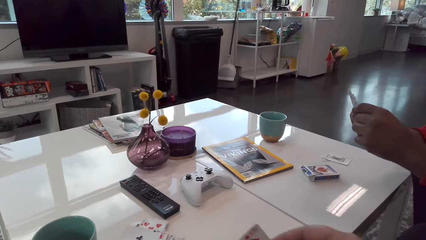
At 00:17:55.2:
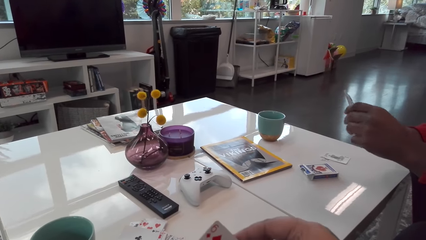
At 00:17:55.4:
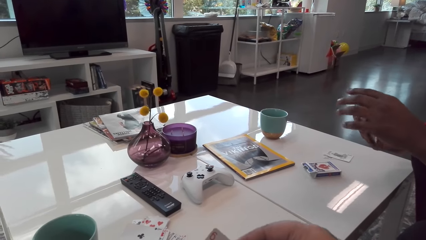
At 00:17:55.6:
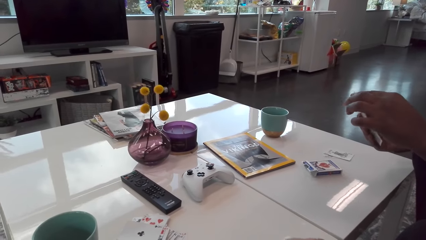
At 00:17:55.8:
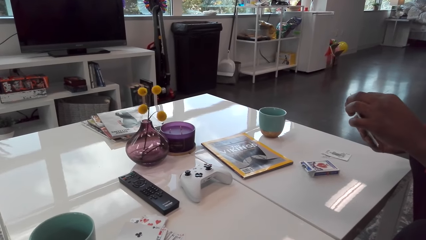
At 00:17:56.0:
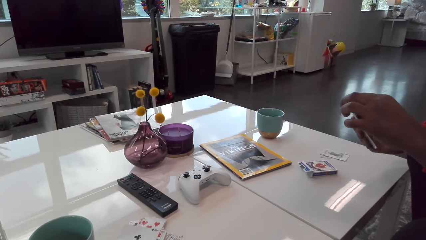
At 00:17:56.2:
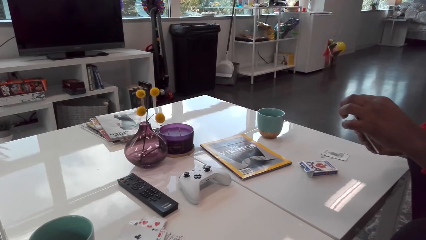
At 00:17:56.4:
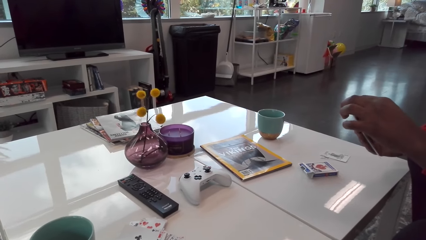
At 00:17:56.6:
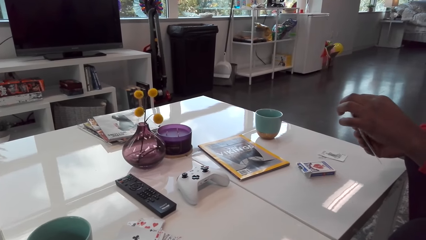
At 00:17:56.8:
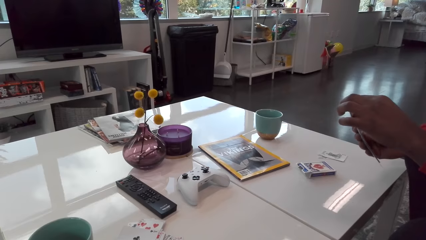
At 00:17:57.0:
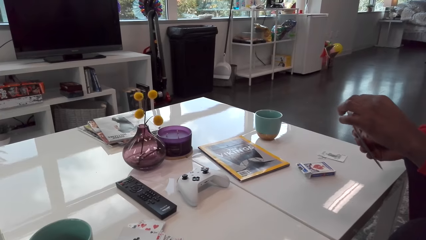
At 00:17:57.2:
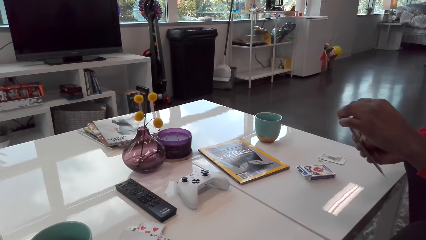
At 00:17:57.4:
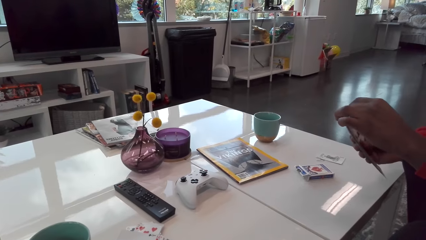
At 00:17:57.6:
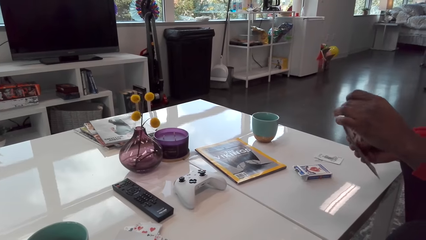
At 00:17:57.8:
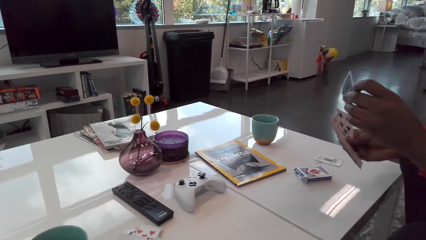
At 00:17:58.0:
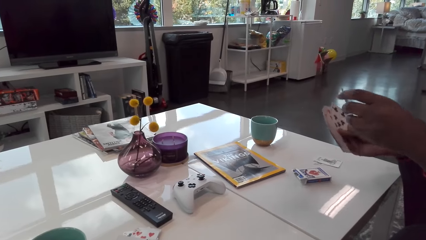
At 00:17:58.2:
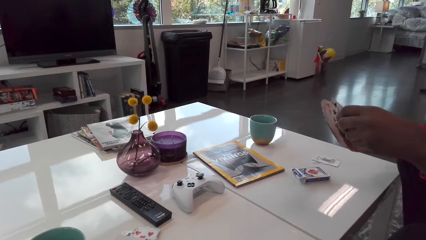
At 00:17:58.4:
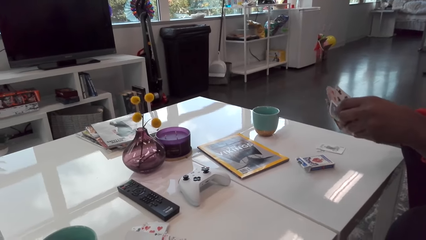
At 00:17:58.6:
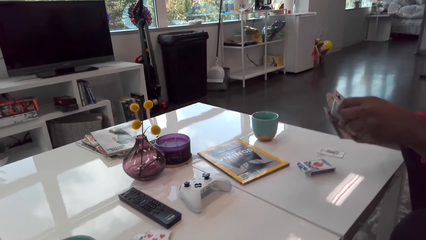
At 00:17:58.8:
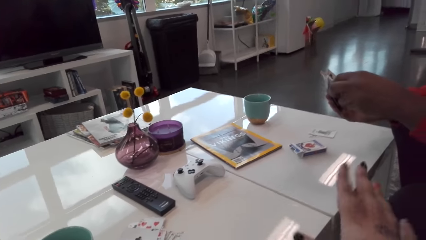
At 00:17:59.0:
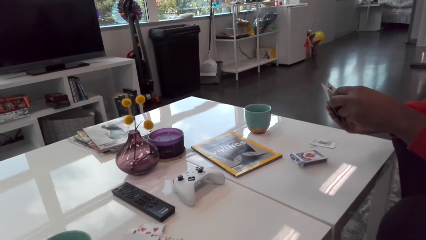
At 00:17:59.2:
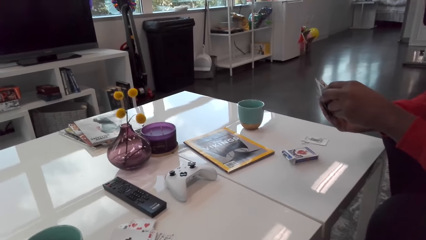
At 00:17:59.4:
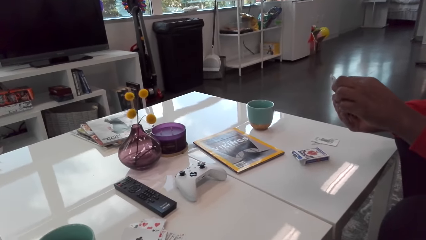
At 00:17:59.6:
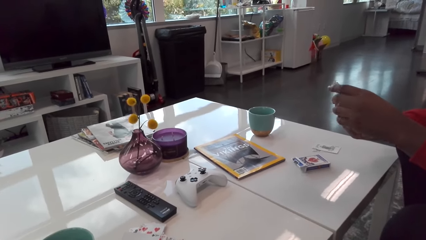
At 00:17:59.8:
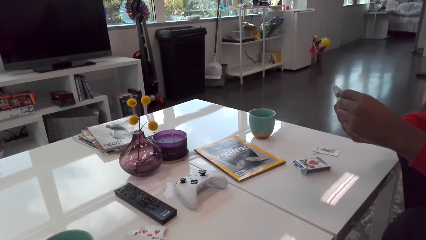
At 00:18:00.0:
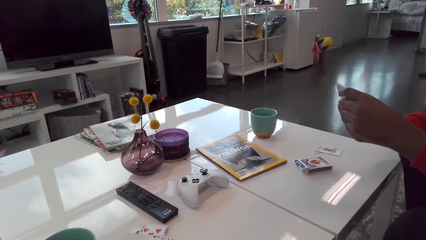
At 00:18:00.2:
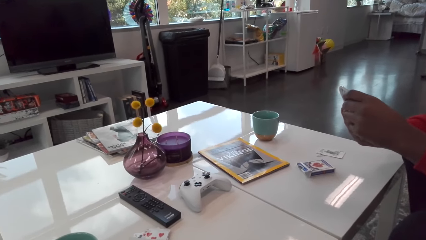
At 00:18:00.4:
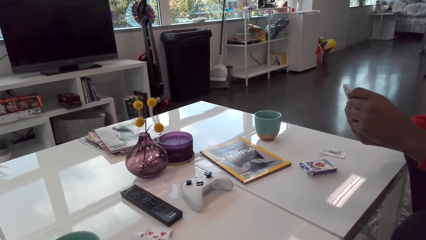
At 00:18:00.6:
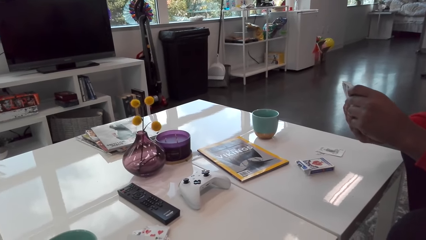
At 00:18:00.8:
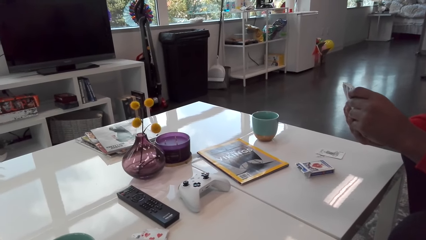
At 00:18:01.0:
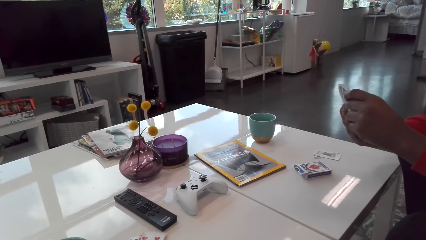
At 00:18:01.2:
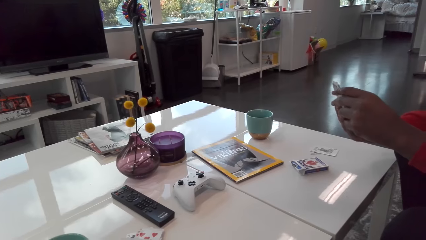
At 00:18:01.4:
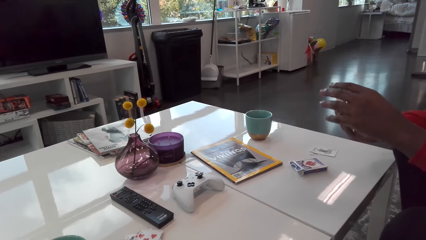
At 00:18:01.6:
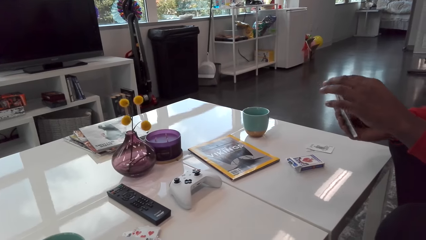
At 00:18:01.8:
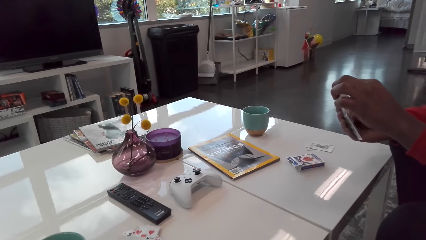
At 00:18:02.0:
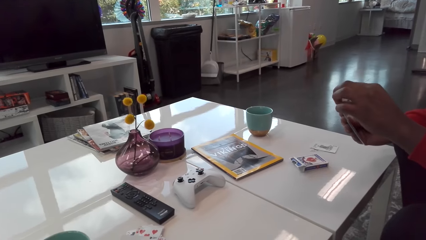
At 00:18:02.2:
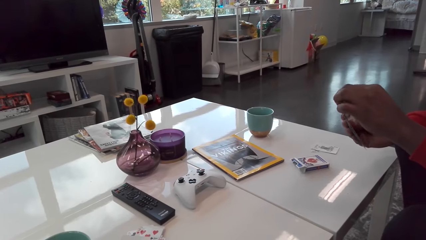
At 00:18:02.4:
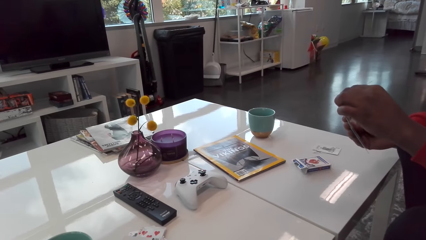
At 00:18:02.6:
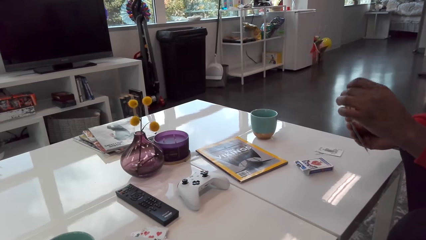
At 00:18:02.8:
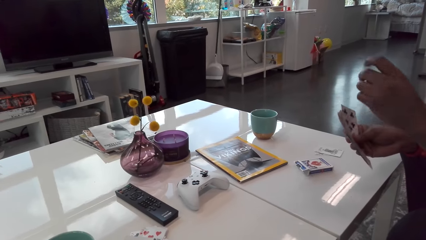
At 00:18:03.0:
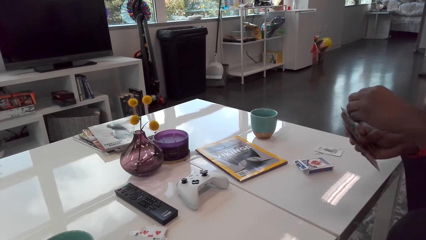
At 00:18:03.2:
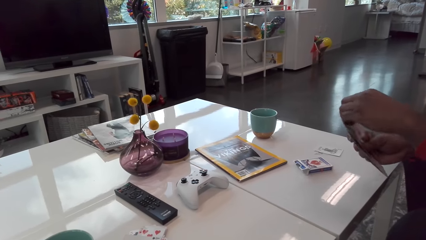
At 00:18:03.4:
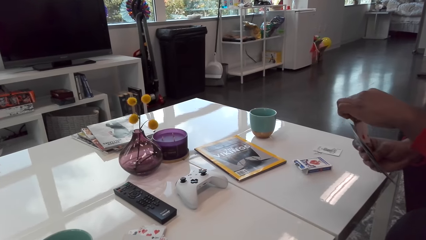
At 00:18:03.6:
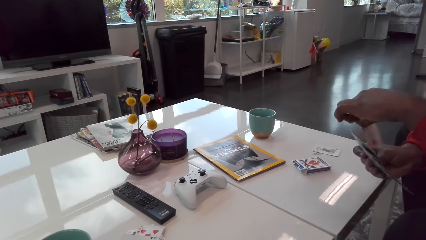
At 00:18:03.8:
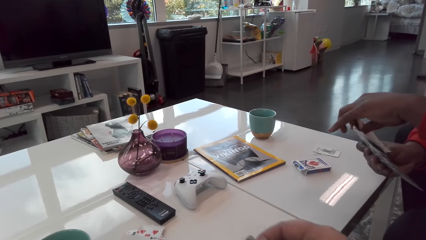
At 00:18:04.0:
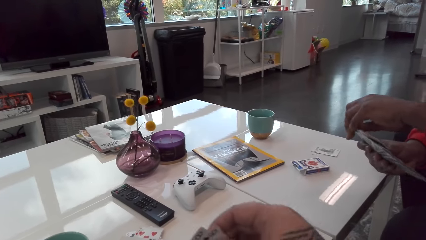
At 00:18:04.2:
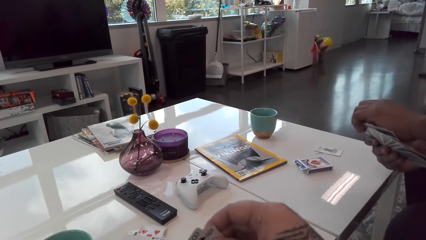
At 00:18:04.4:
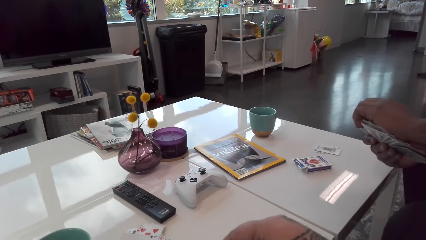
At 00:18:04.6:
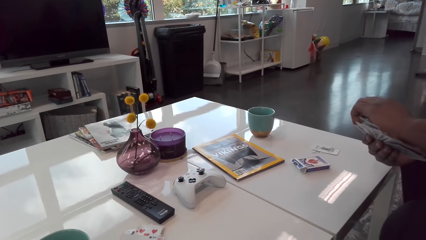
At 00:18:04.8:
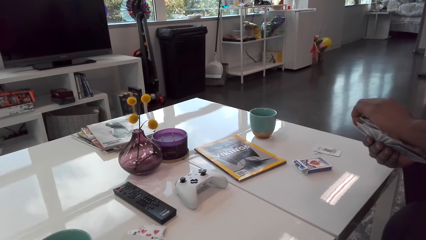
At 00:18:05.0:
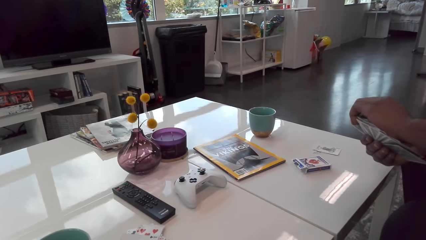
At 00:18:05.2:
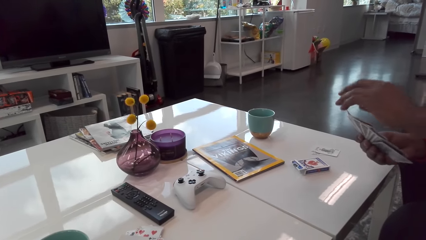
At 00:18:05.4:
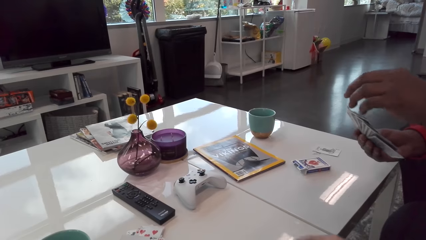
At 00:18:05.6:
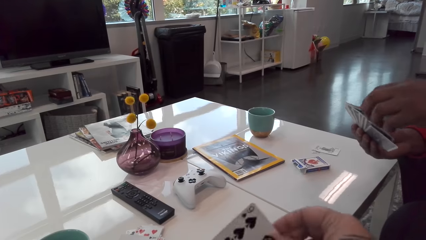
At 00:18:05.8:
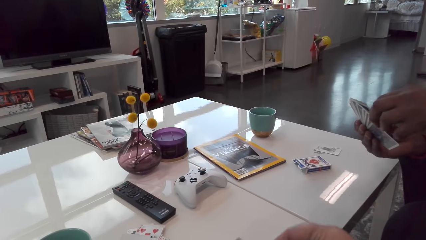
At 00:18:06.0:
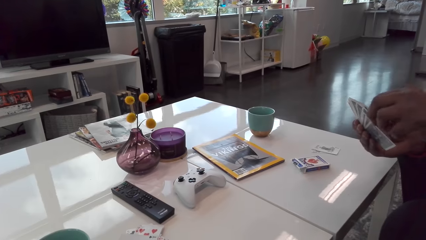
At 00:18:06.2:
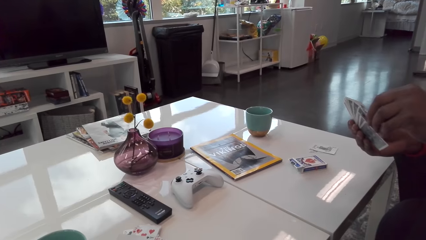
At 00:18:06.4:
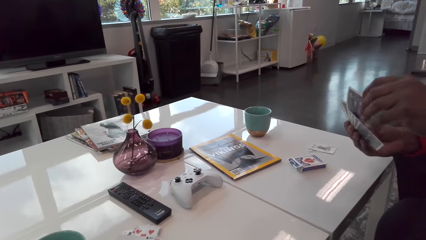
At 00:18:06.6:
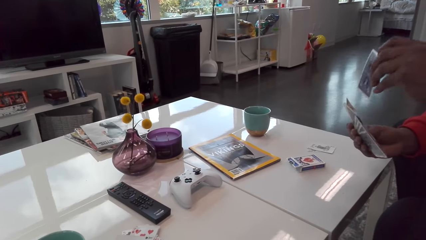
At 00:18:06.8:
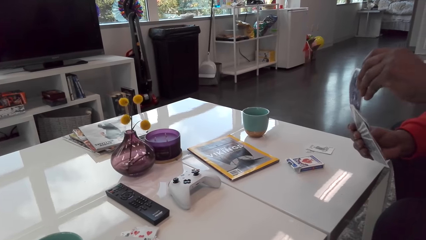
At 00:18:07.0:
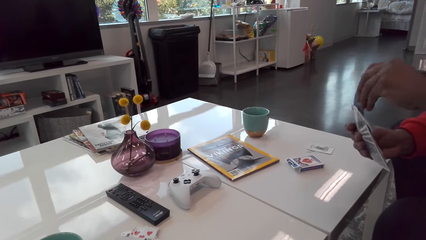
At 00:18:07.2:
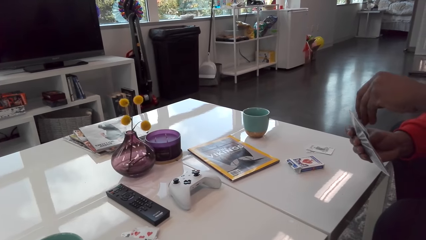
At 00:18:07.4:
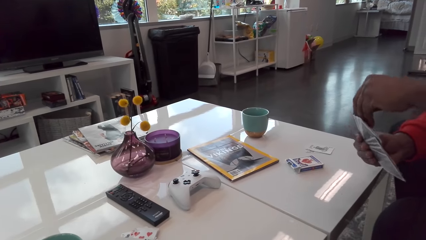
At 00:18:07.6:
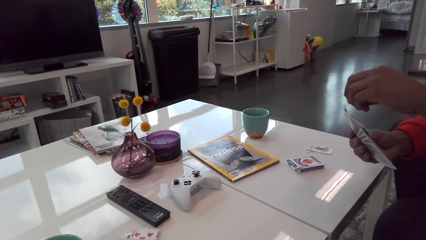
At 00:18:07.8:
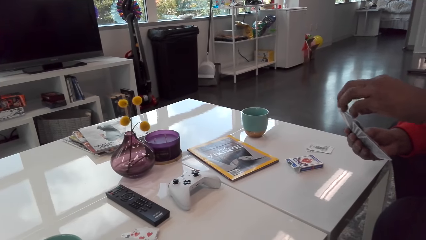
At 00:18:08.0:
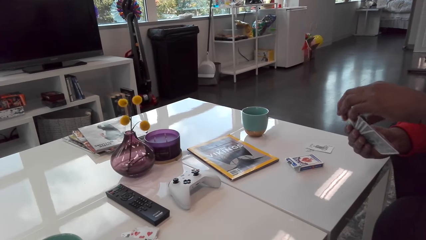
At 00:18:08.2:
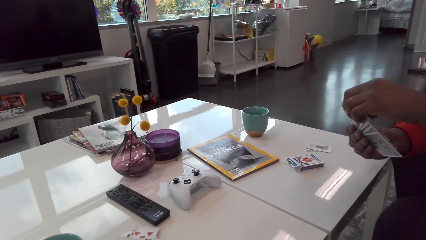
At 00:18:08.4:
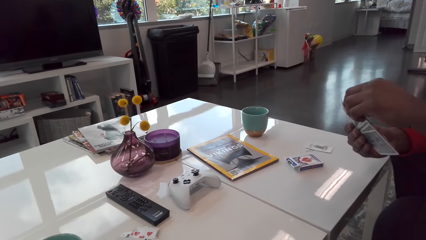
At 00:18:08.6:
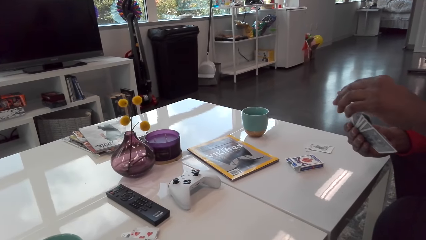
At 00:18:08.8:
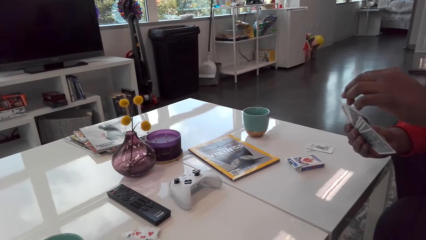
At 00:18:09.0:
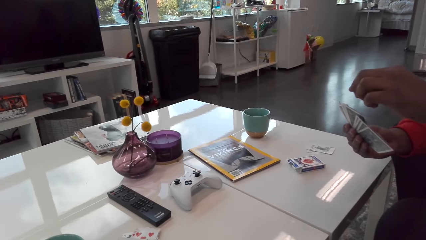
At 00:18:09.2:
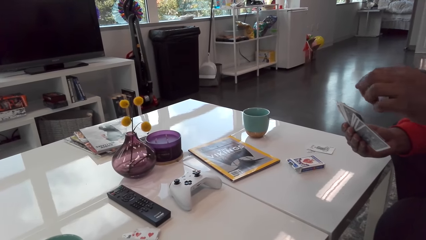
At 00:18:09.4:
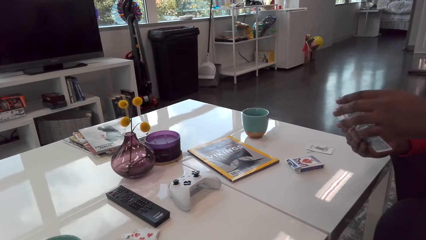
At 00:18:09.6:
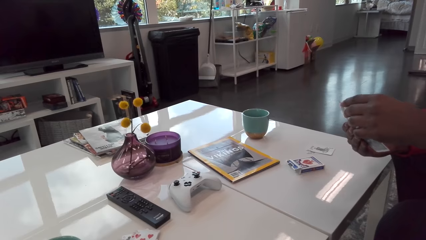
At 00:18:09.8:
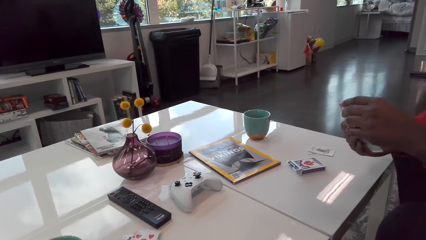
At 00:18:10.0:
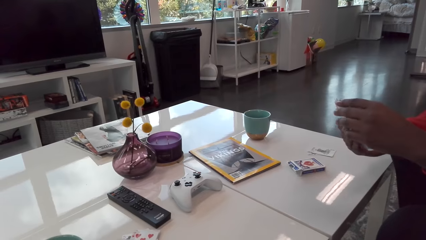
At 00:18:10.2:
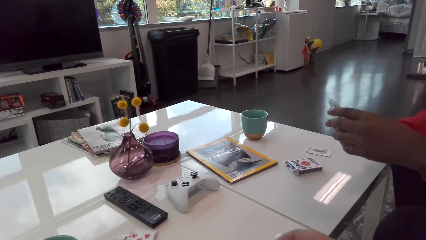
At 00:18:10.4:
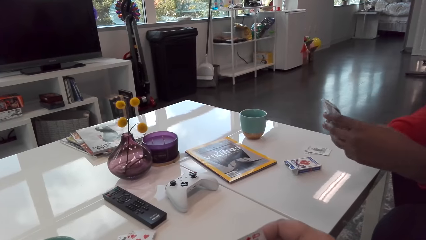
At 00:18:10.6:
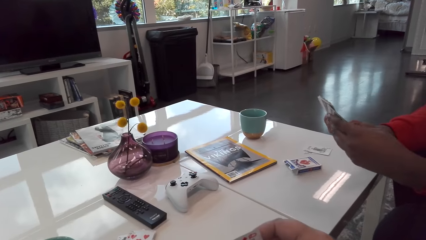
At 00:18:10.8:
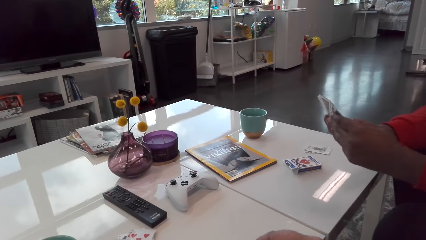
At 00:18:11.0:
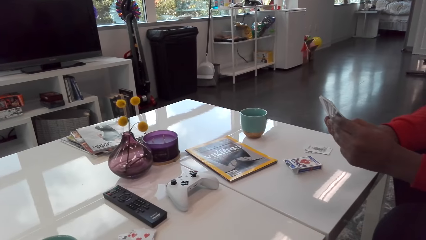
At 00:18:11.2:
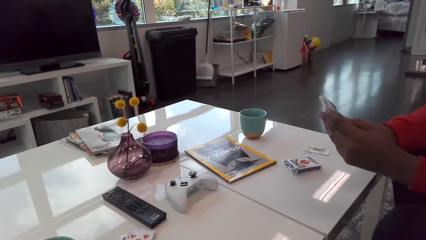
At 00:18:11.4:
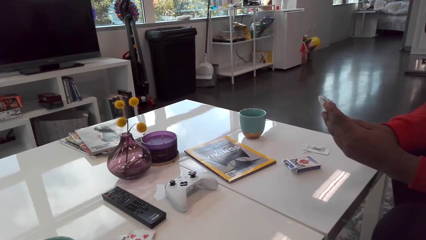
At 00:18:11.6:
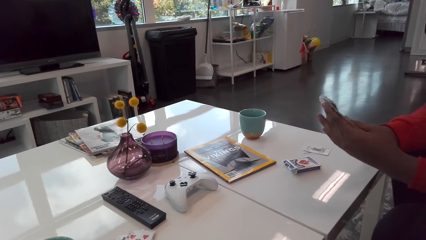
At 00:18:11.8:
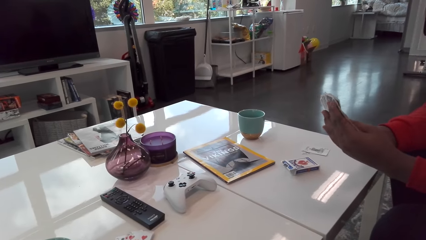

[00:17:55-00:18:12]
The camera wearer arranges her cards. She talks with the man. The man arranges his cards. The camera wearer arranges her cards.
